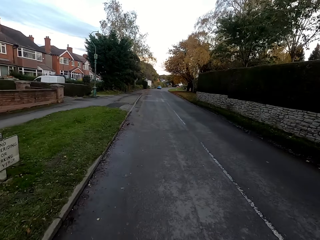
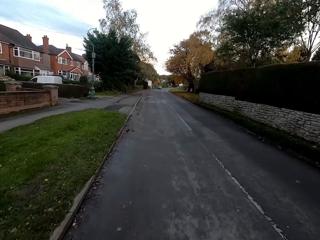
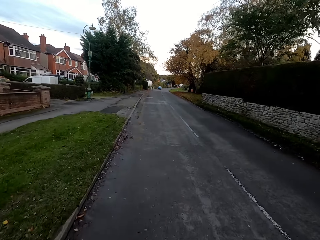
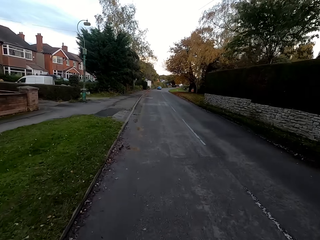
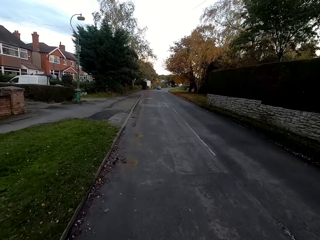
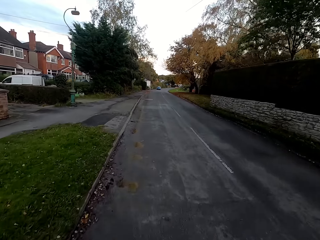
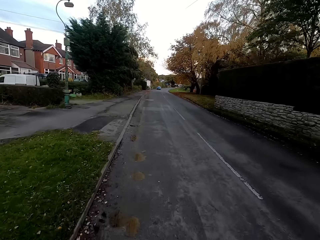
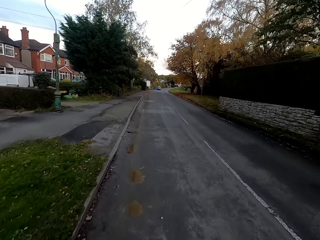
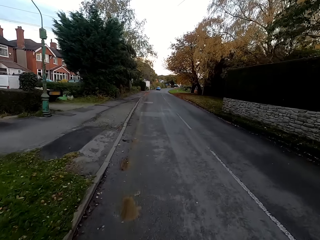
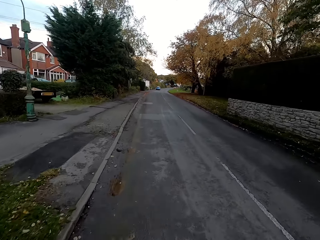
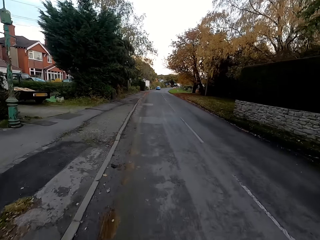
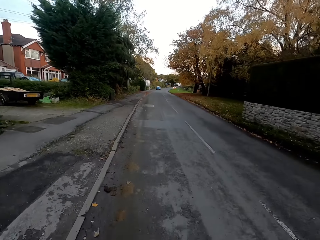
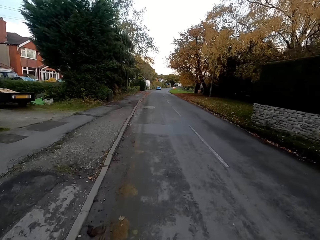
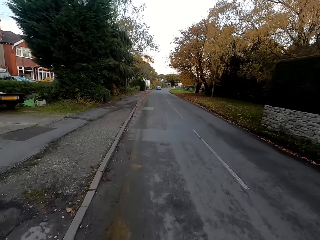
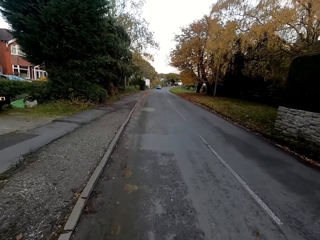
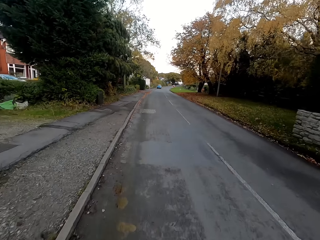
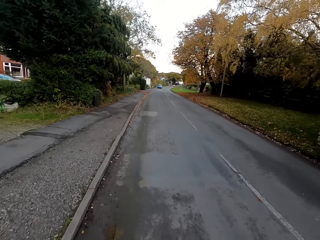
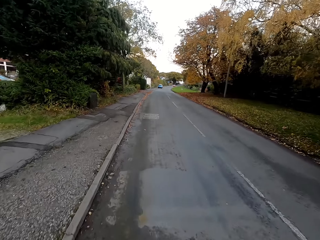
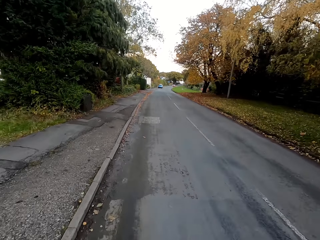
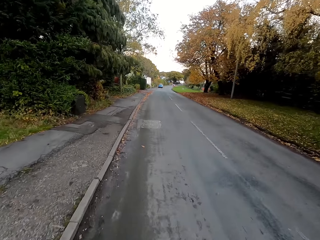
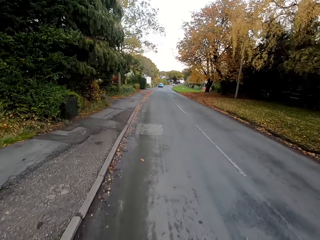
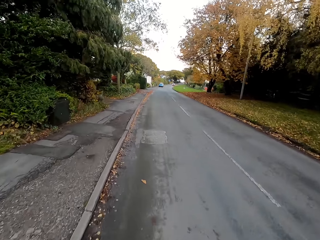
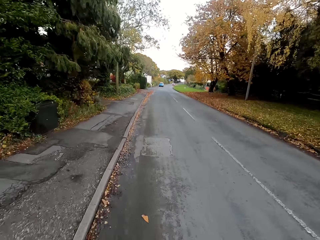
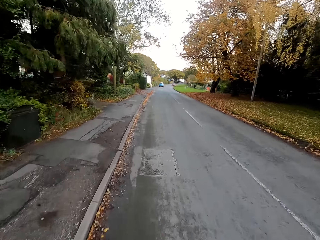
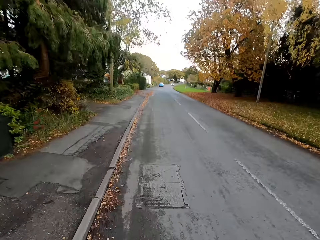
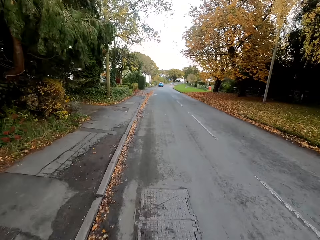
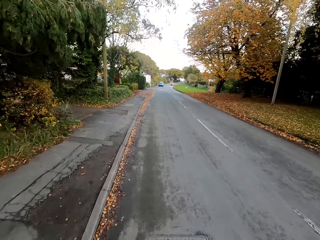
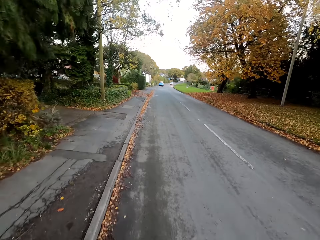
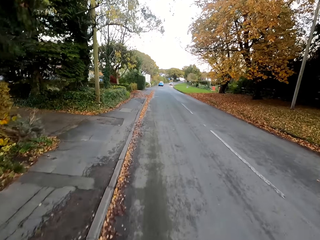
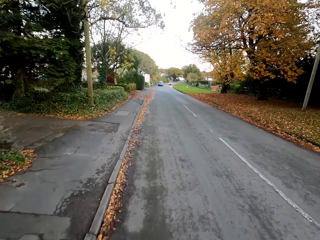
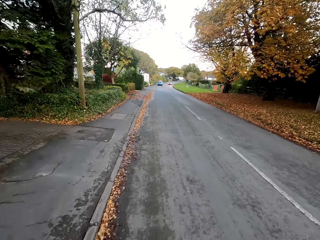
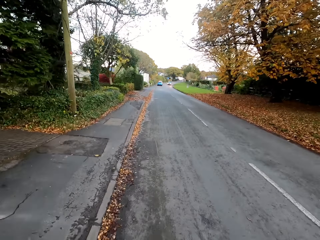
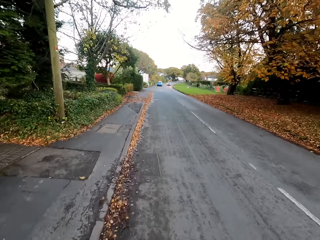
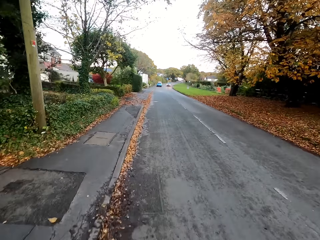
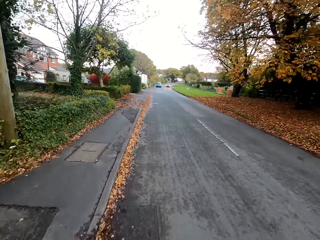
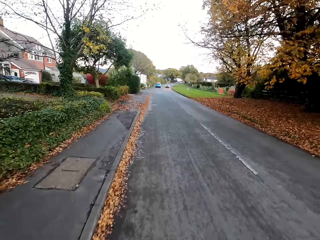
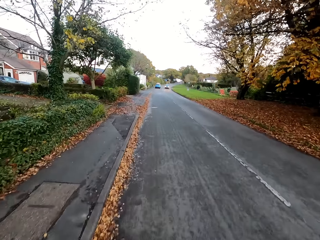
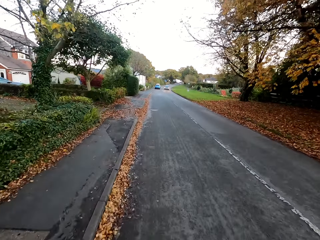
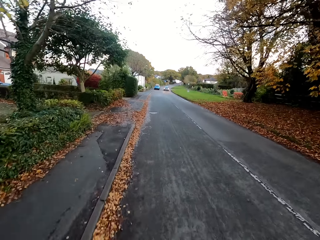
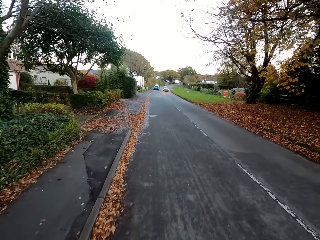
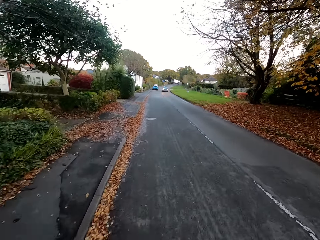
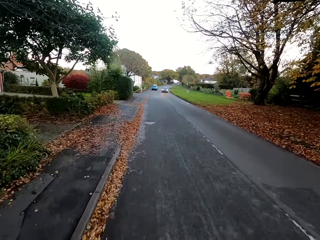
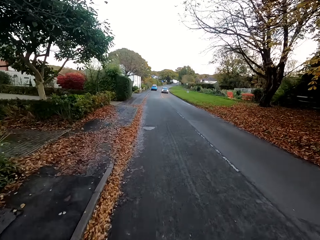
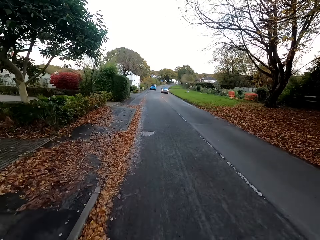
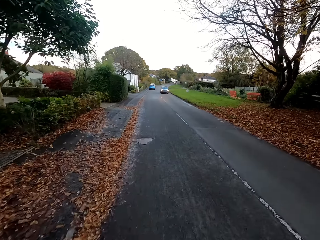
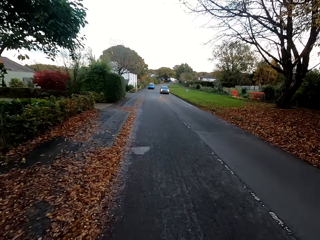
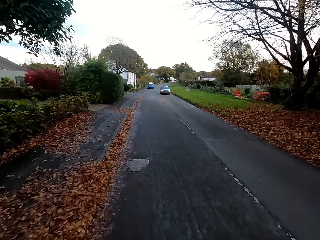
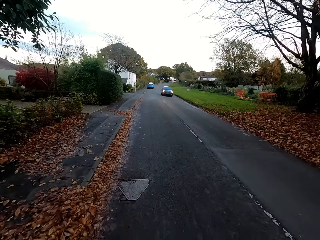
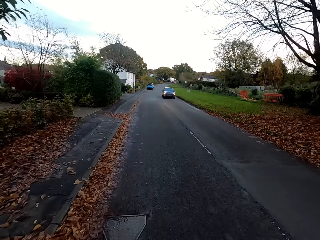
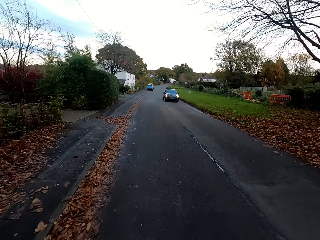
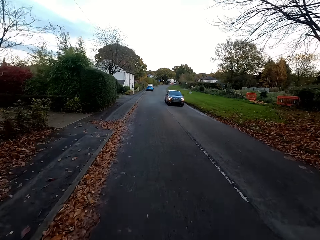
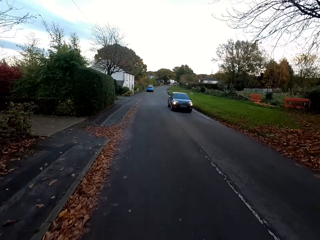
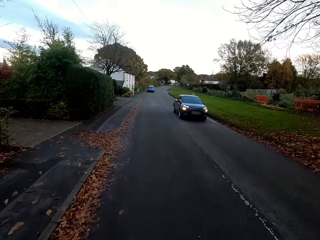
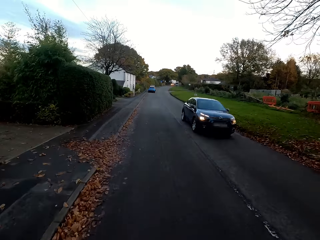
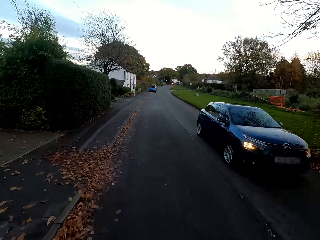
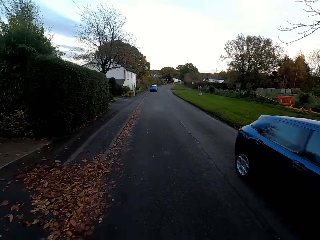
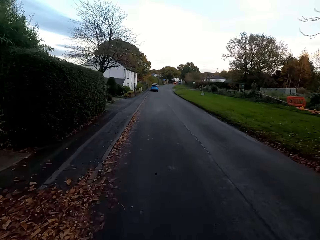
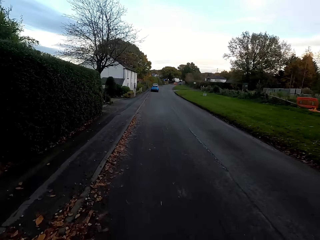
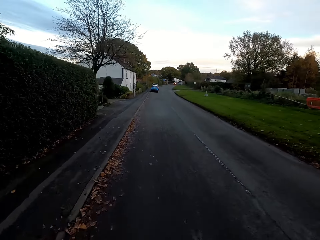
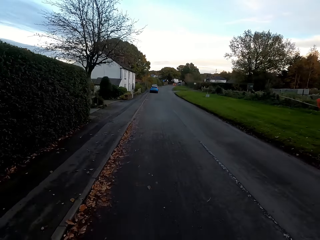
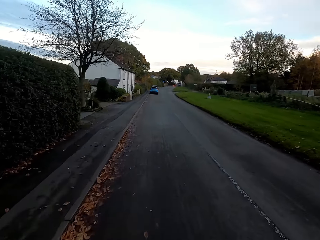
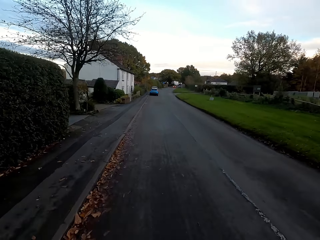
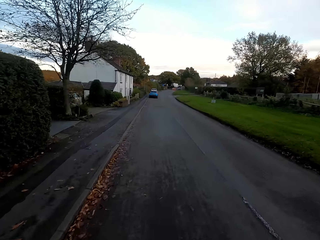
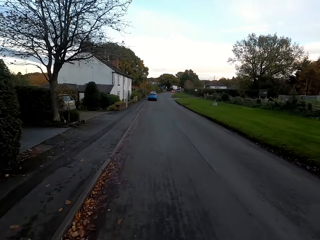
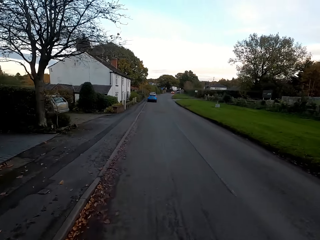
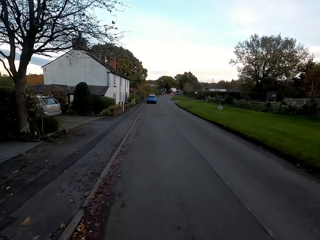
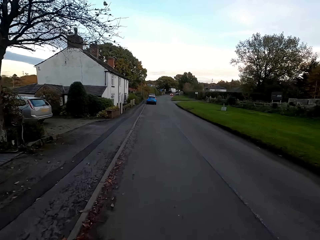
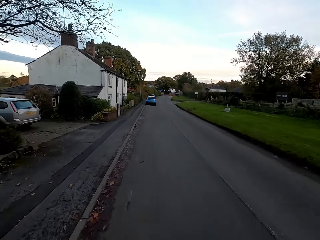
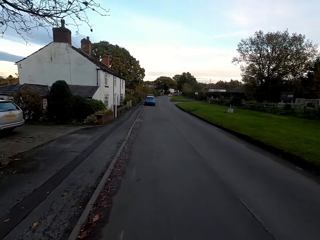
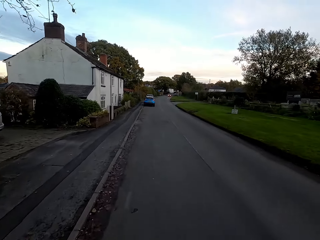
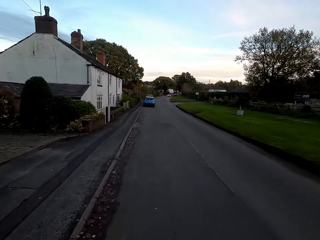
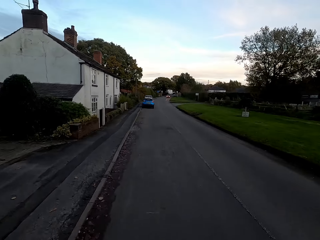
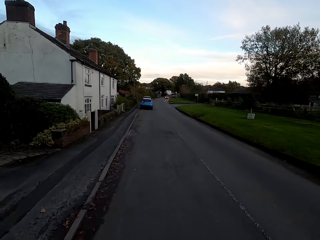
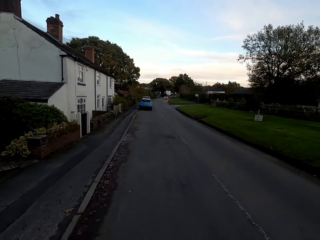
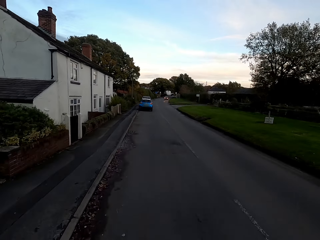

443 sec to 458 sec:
The camera wearer rides past a car.

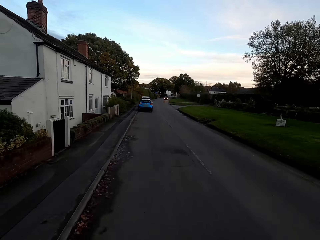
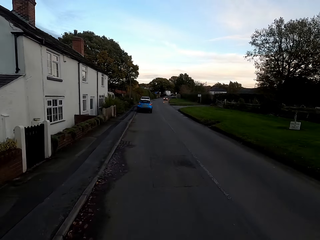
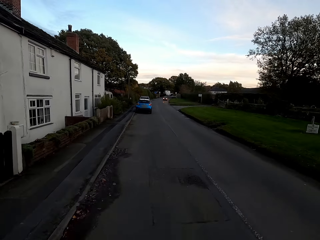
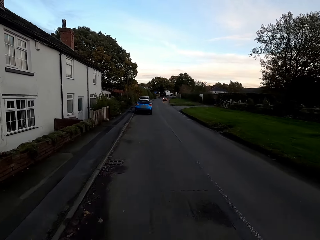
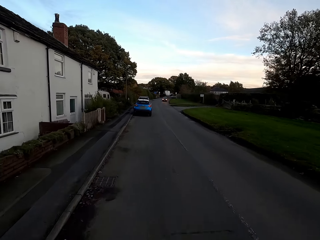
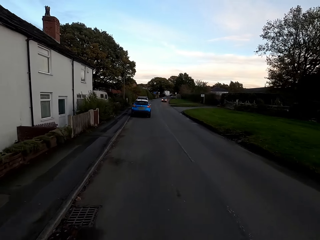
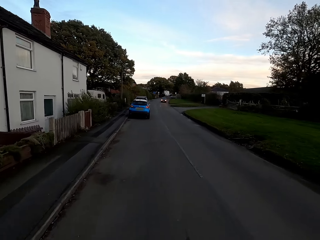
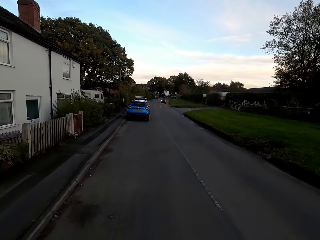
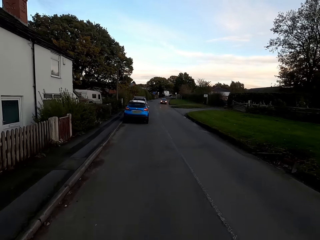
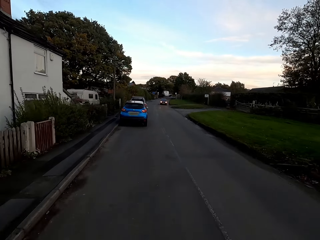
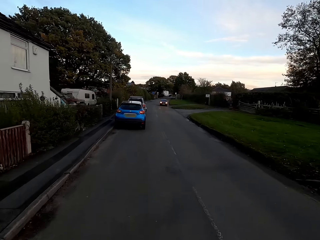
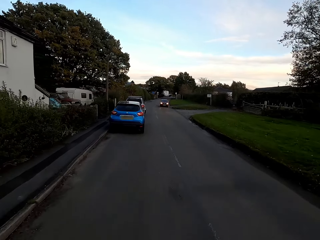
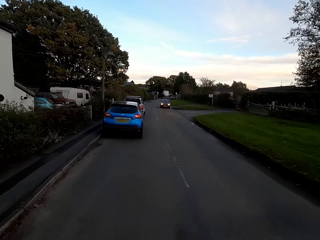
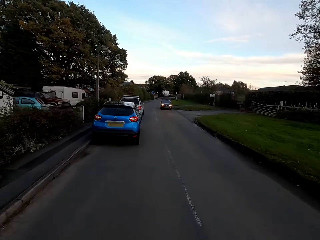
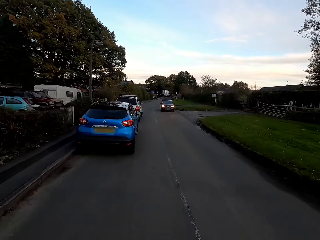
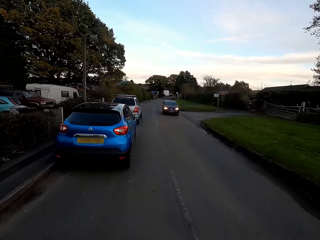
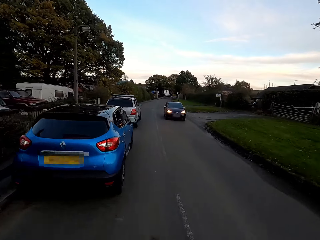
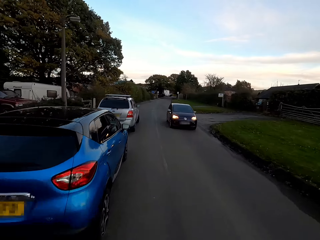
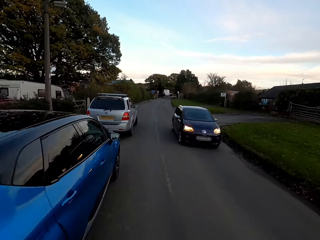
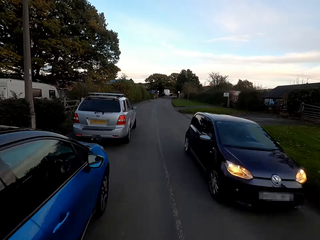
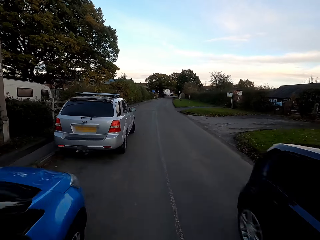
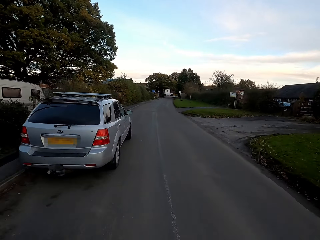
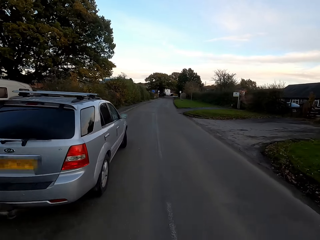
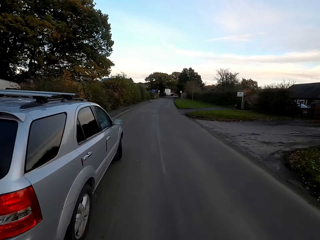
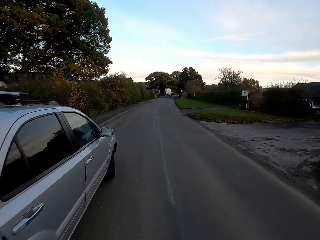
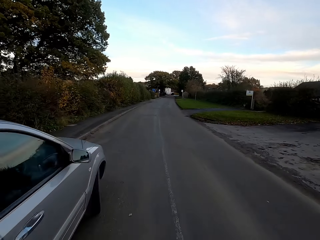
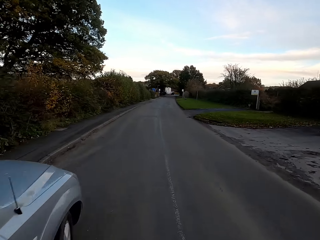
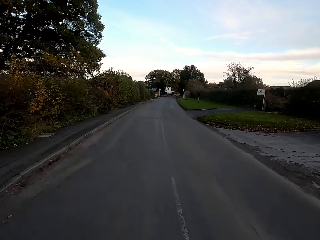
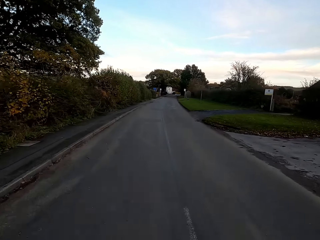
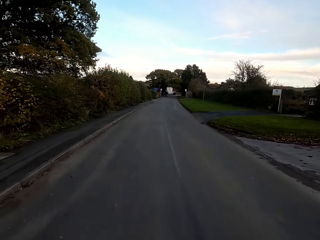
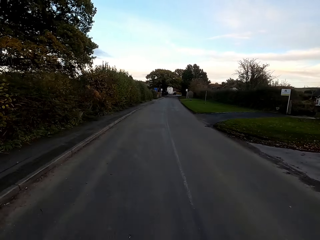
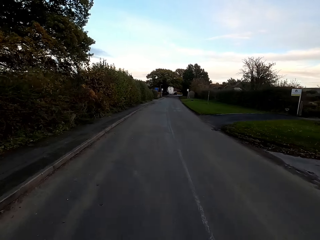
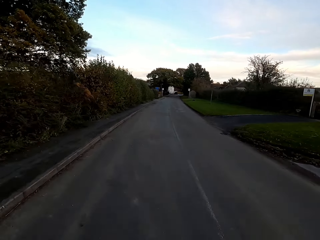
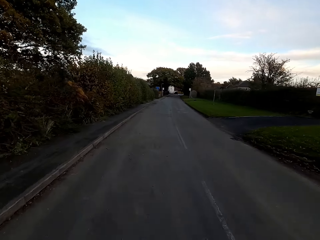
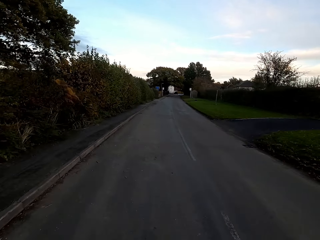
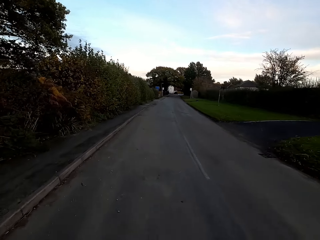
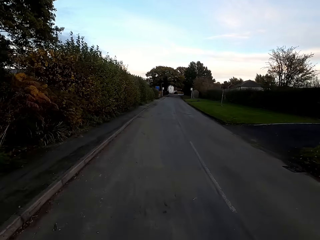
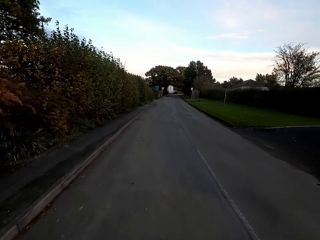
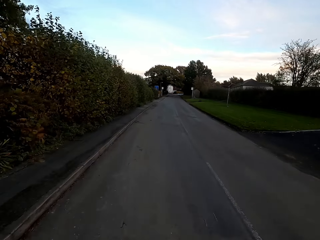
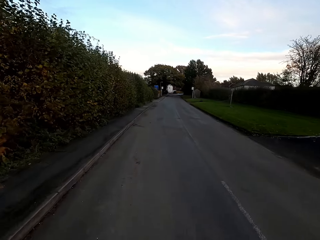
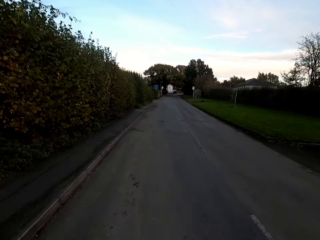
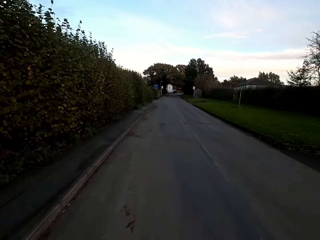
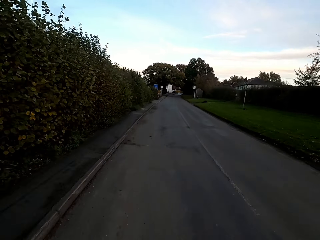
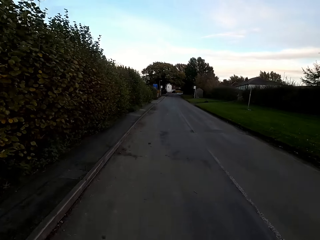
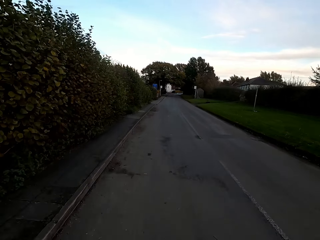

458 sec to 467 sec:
The camera wearer rides past a car.
